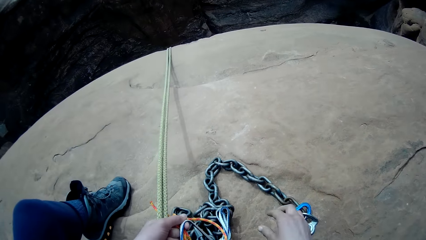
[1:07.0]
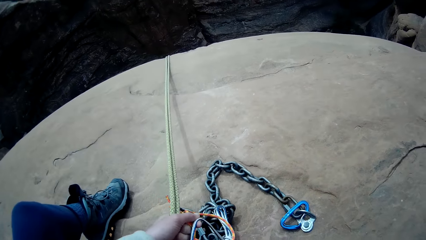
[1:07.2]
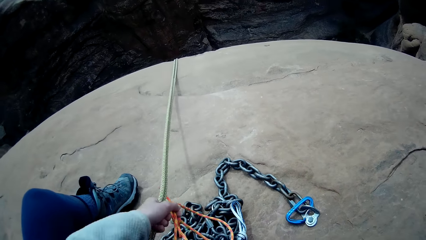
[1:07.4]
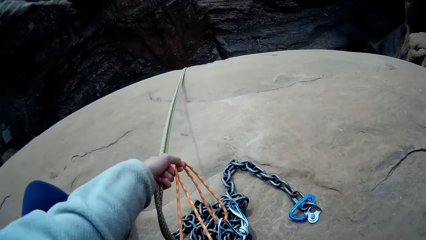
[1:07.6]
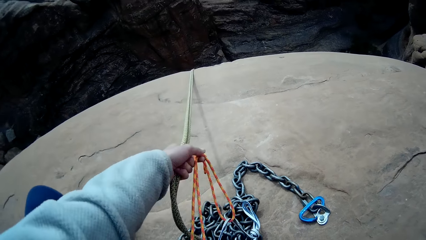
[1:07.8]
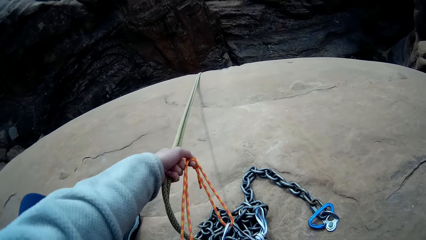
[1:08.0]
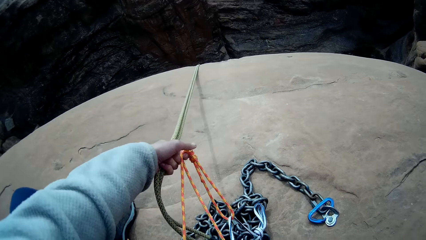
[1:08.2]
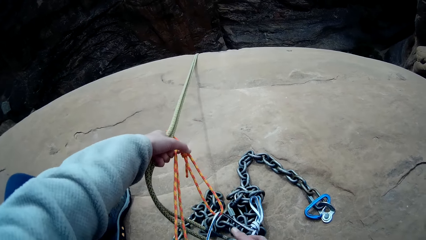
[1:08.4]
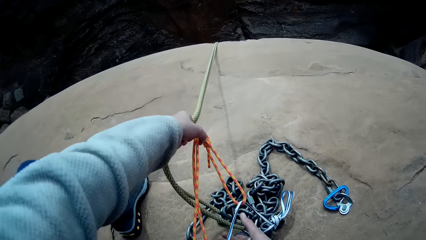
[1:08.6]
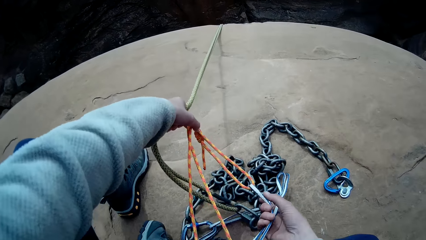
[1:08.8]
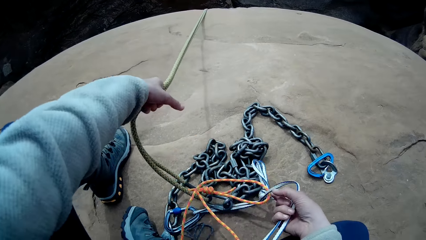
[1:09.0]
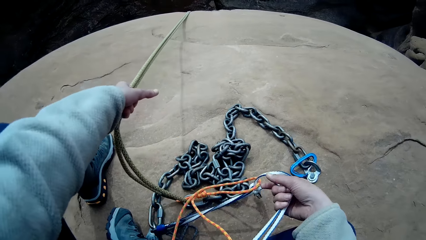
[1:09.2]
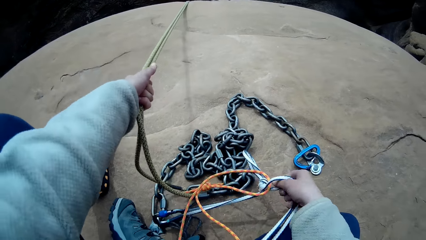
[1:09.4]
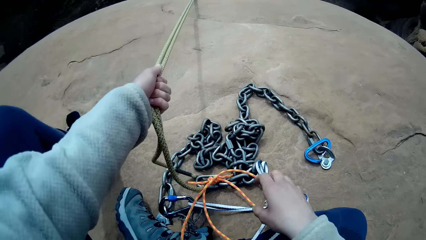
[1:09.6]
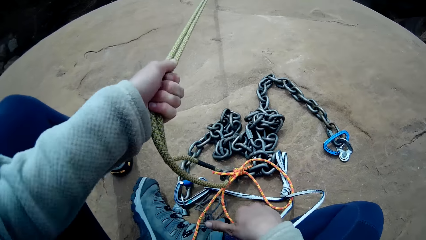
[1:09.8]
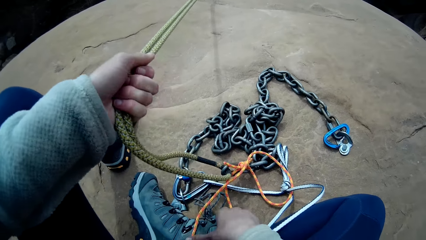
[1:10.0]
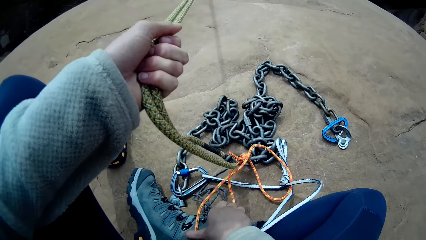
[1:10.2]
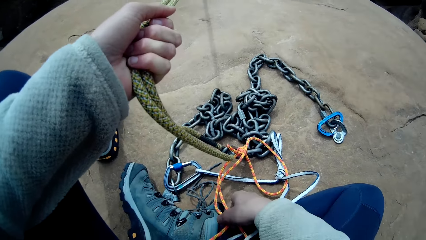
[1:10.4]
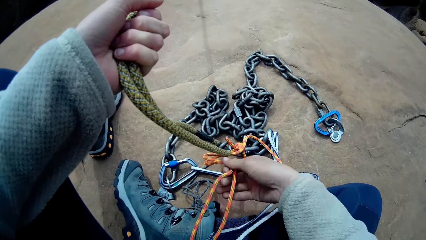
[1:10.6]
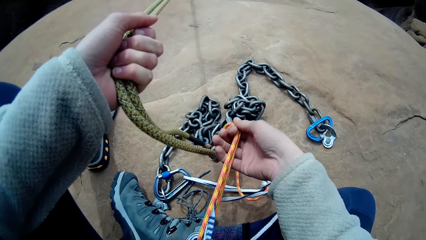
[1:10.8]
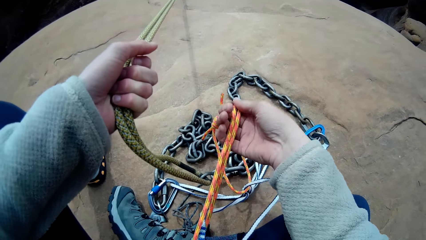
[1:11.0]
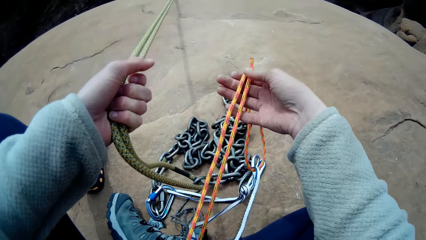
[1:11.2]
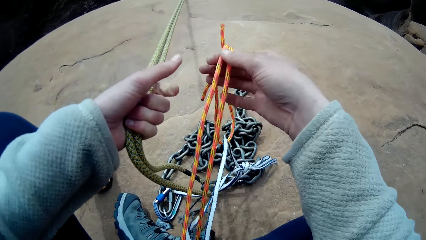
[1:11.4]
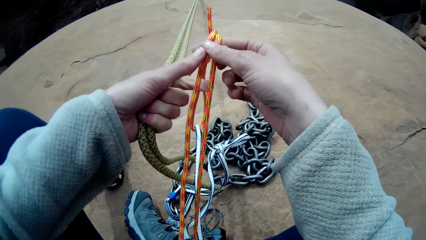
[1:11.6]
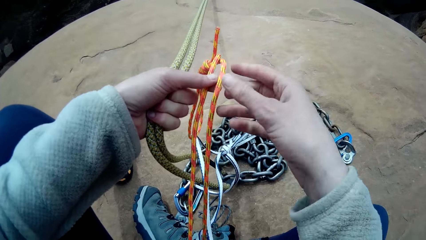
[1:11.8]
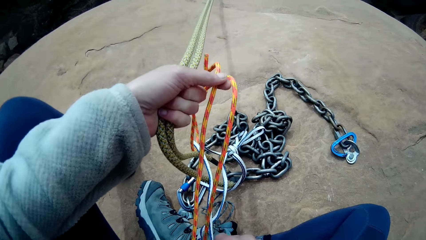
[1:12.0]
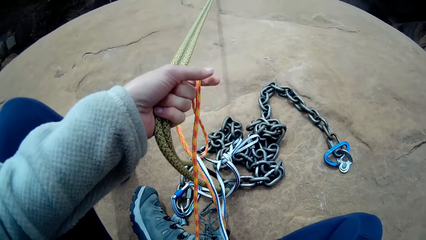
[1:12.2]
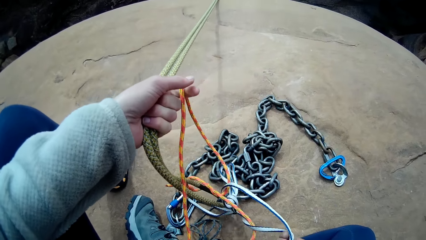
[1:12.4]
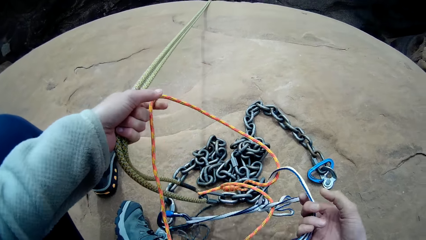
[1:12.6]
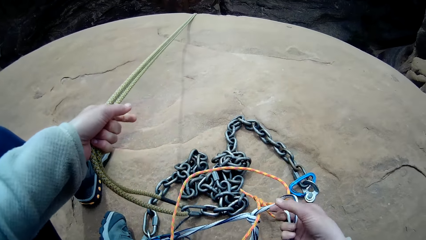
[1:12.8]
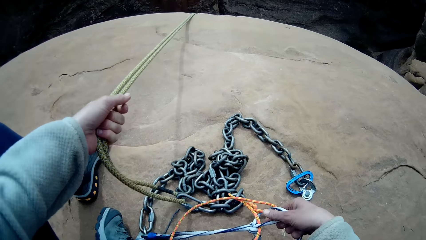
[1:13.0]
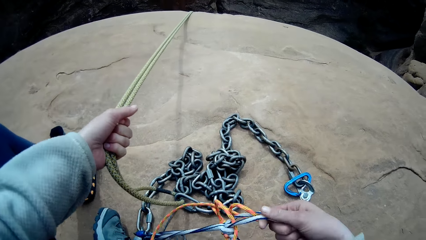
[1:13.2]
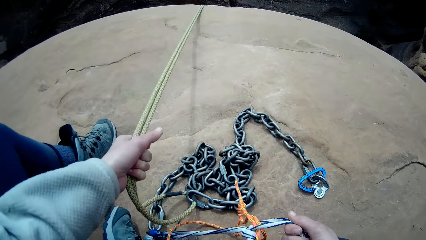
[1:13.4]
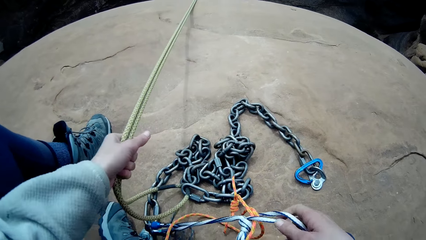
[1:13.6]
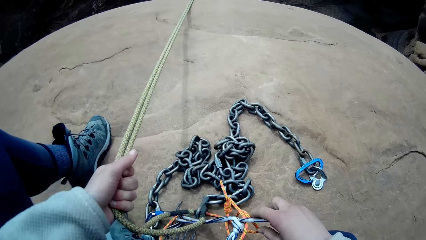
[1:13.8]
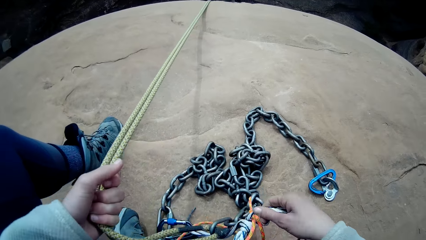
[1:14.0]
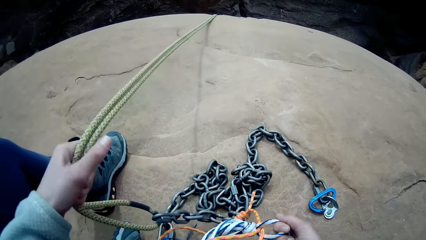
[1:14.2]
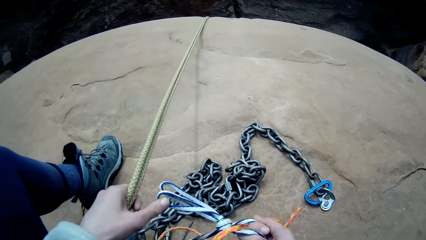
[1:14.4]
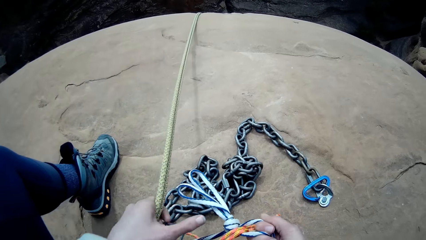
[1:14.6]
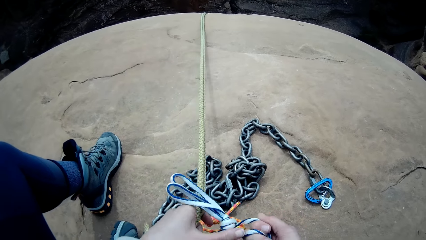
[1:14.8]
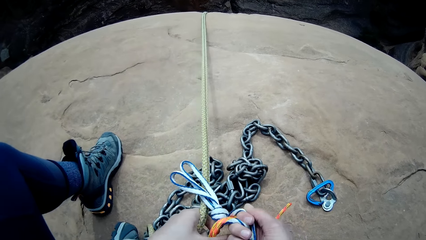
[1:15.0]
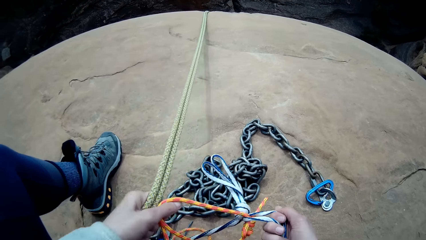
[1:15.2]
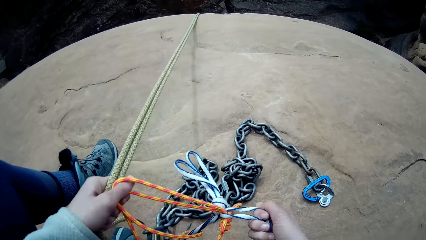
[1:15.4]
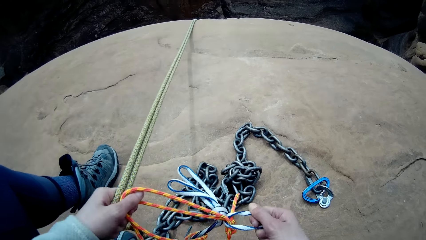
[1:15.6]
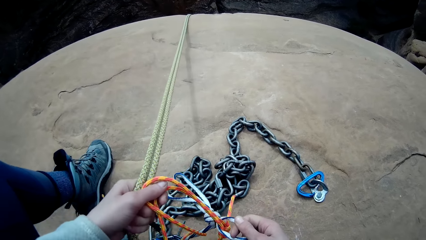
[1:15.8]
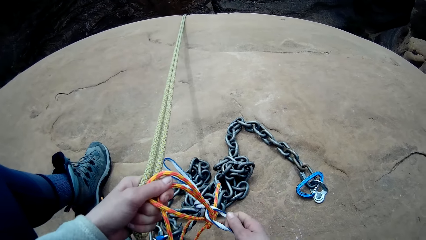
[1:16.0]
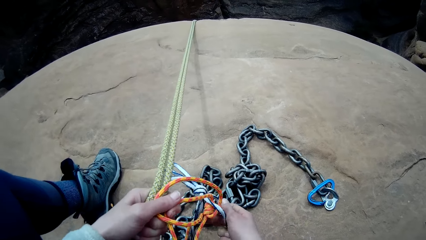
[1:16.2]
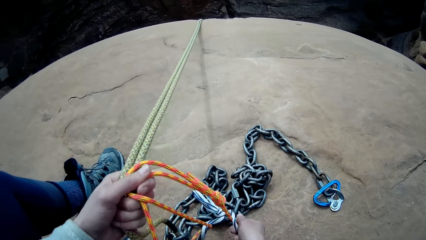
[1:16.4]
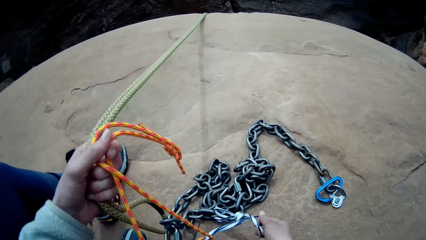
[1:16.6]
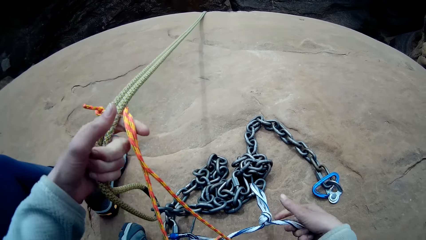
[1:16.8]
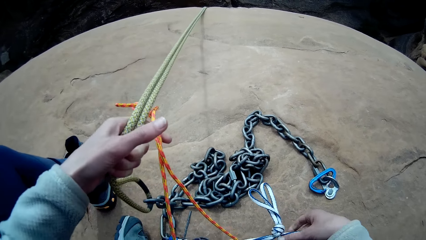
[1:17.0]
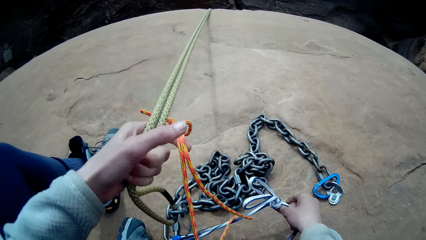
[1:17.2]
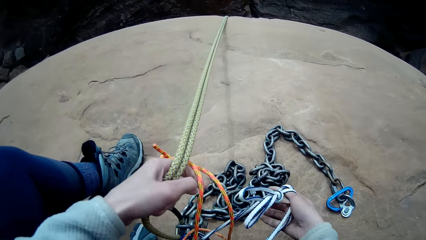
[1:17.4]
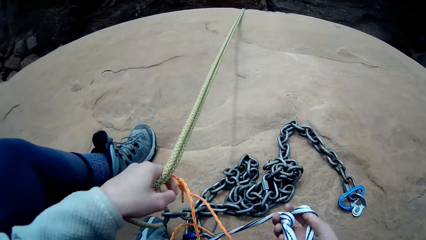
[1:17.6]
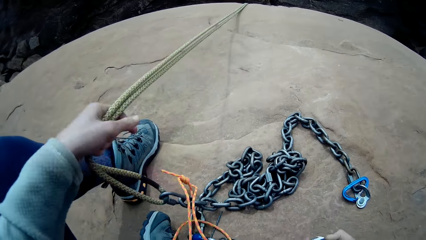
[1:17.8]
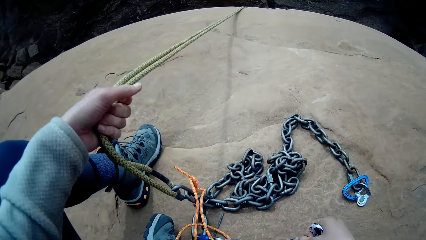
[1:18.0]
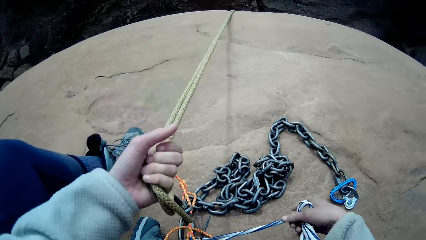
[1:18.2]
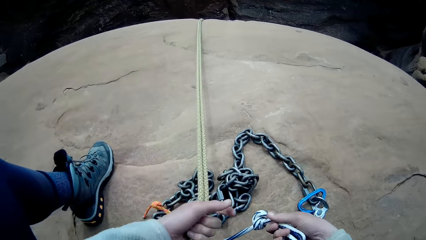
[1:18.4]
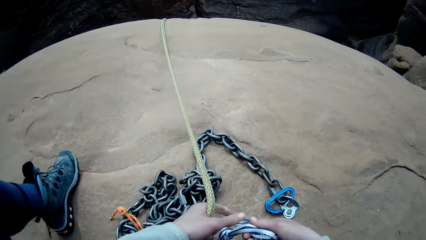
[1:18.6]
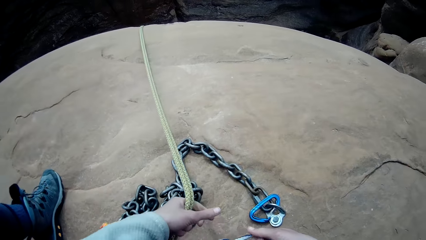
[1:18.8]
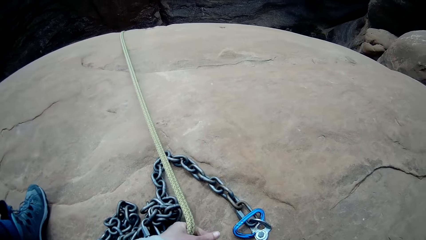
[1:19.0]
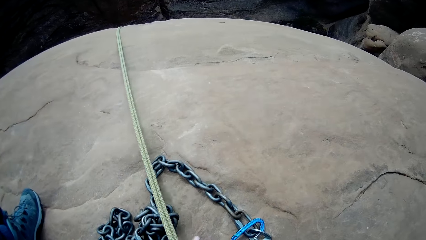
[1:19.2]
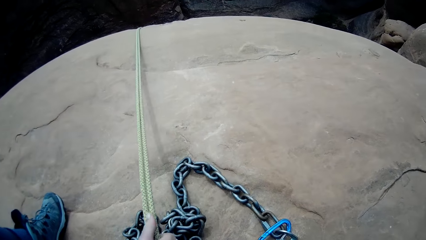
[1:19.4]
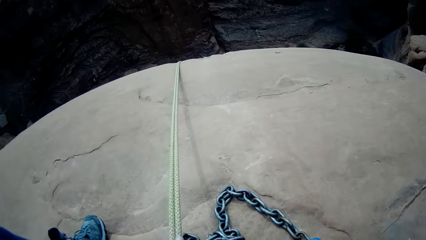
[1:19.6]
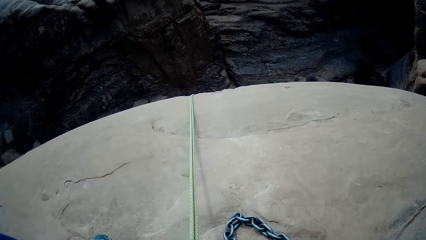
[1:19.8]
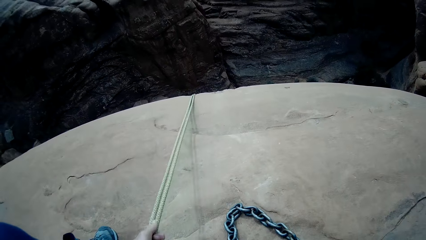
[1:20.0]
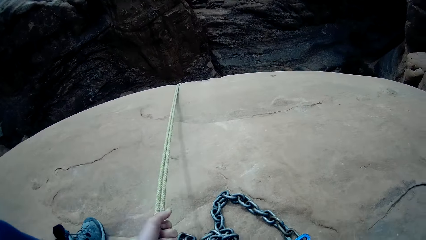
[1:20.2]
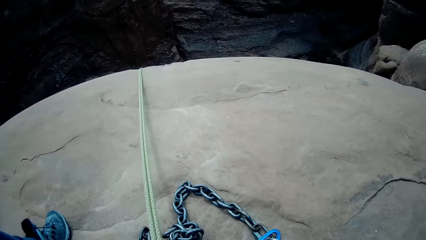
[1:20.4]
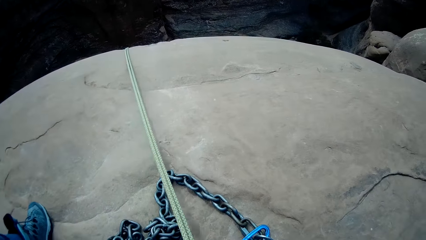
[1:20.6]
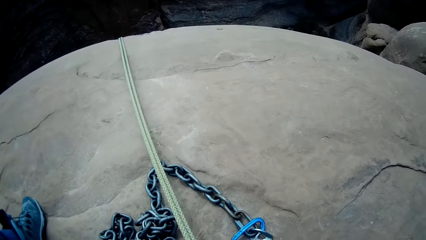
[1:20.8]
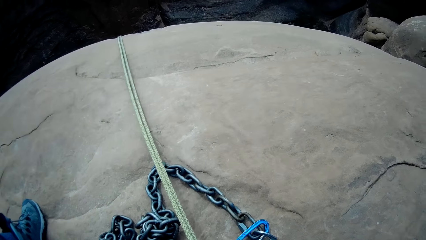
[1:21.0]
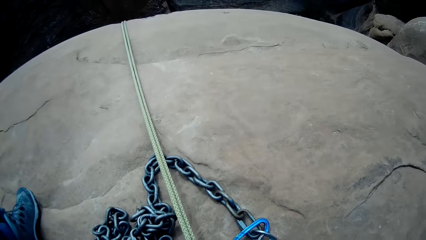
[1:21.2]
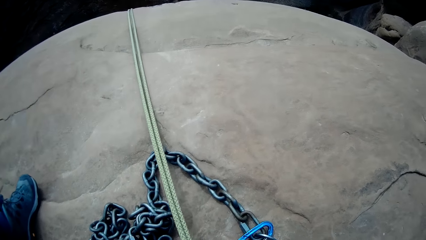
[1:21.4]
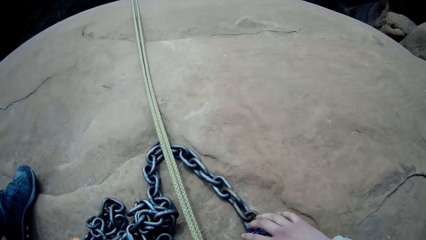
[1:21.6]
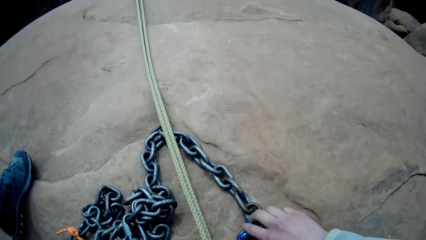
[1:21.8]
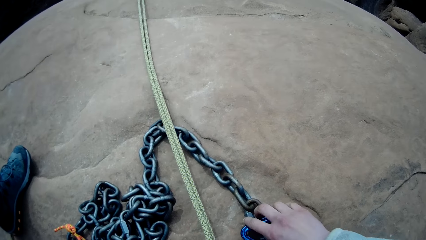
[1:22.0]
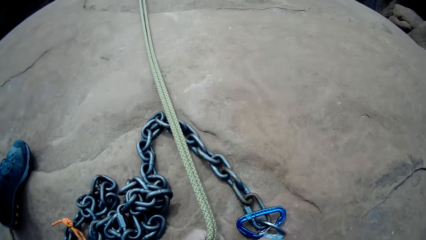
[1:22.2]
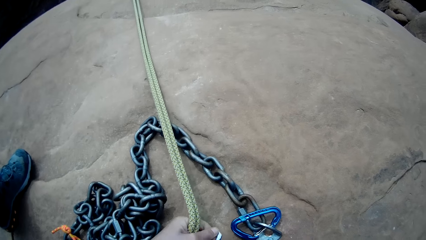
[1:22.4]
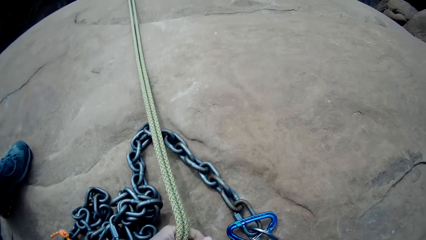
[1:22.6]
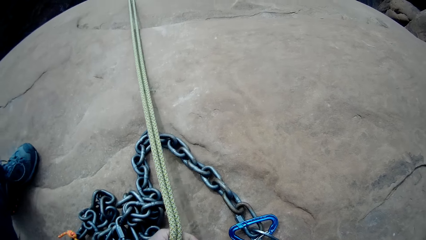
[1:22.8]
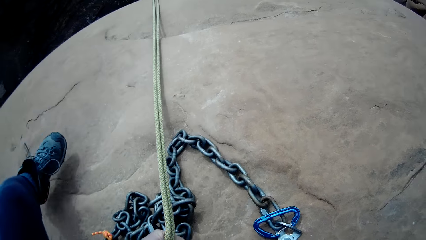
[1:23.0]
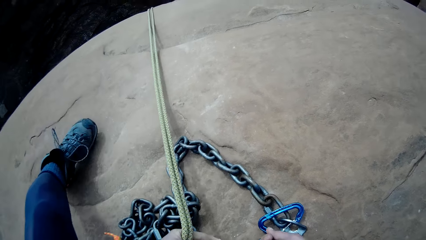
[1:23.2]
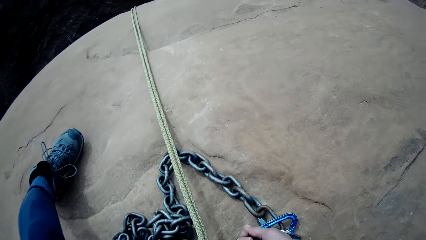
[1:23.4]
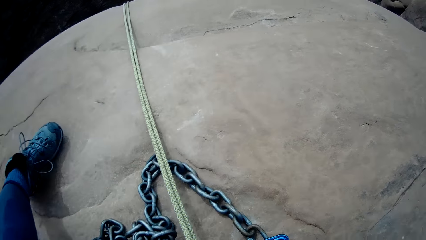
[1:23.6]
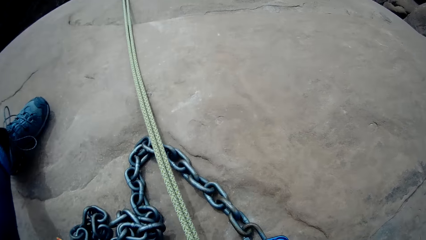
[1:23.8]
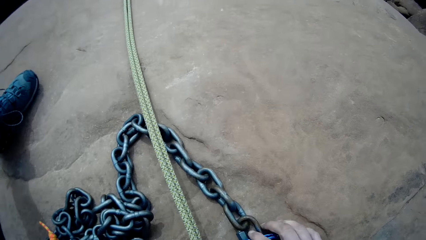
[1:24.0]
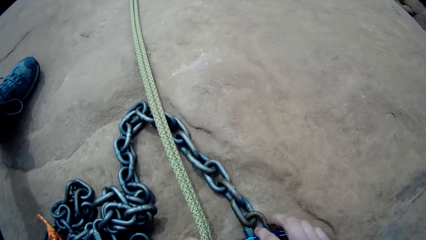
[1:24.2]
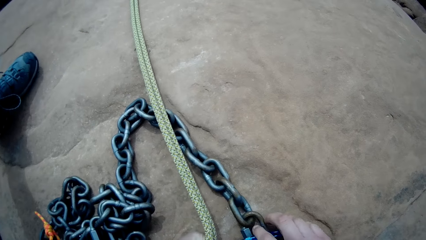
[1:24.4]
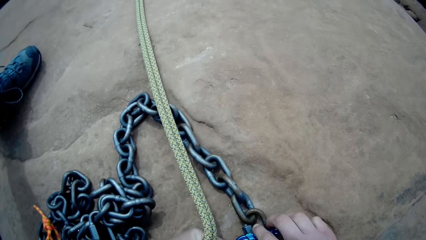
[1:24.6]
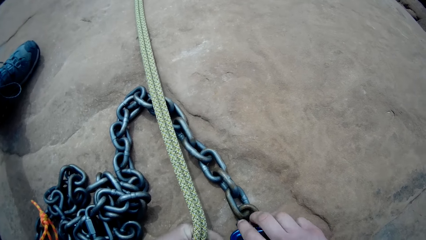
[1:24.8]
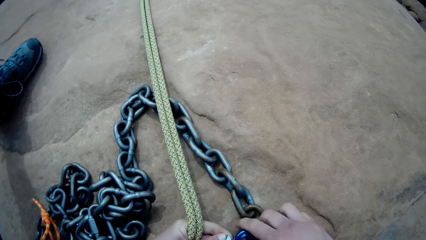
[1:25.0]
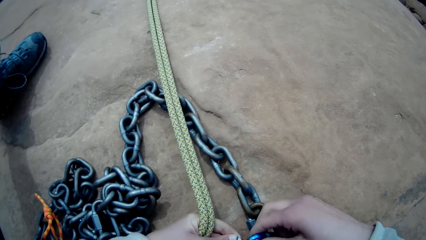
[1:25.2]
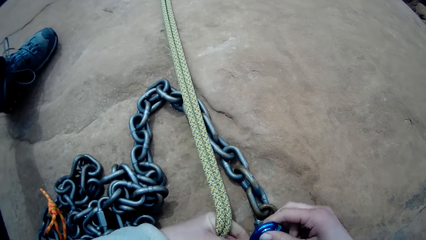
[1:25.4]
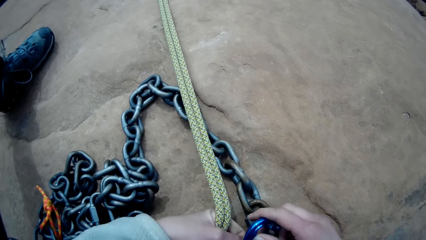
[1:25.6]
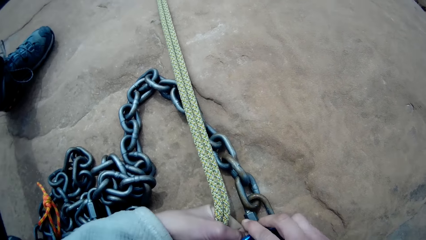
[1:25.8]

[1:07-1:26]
The camera wearer adjusts the thread. They attach the thread to the chain with a snap hook.
